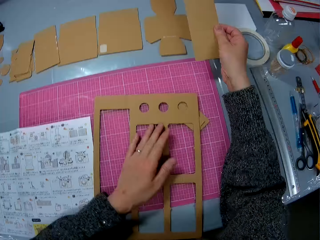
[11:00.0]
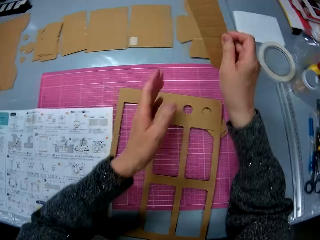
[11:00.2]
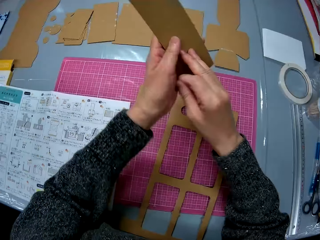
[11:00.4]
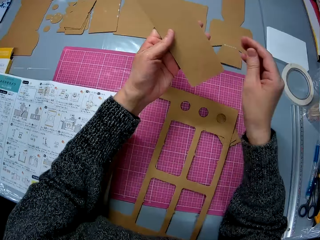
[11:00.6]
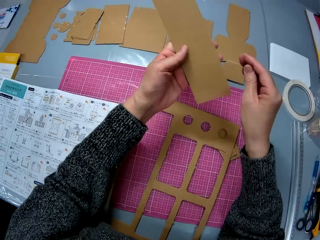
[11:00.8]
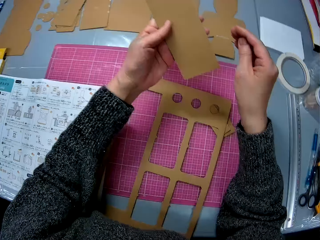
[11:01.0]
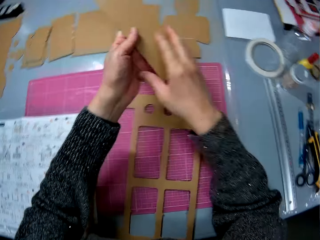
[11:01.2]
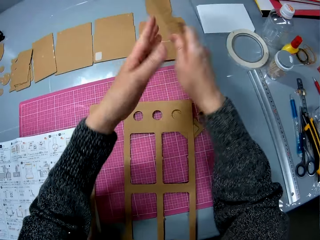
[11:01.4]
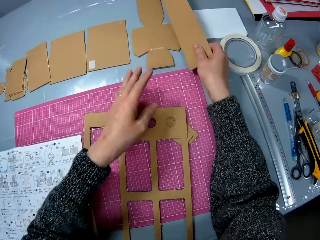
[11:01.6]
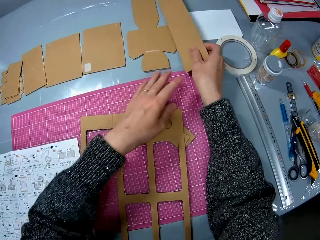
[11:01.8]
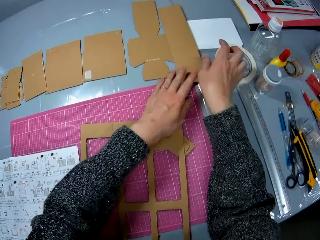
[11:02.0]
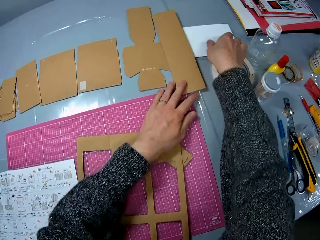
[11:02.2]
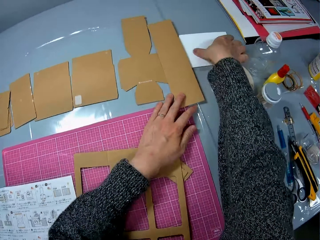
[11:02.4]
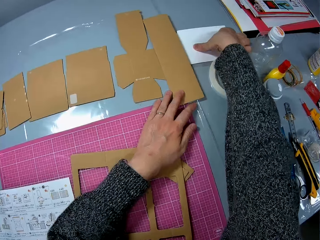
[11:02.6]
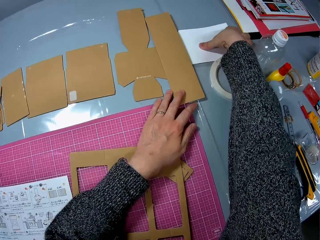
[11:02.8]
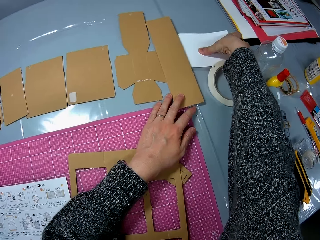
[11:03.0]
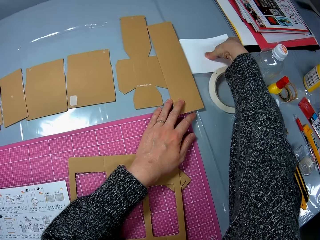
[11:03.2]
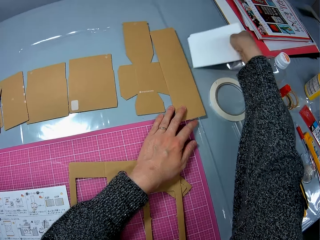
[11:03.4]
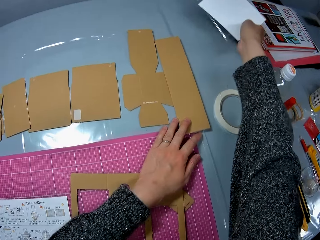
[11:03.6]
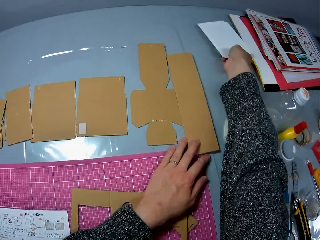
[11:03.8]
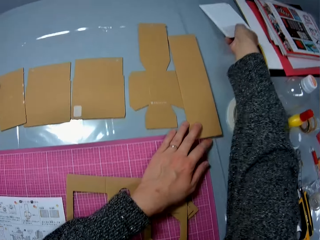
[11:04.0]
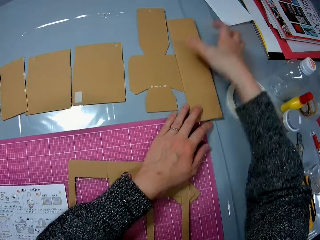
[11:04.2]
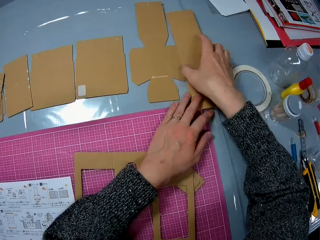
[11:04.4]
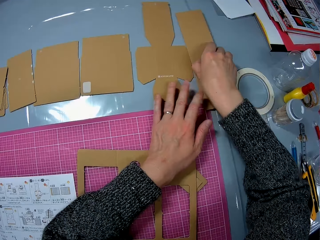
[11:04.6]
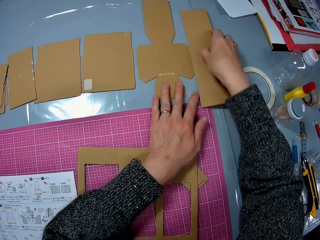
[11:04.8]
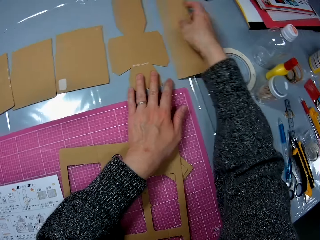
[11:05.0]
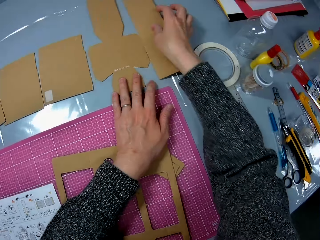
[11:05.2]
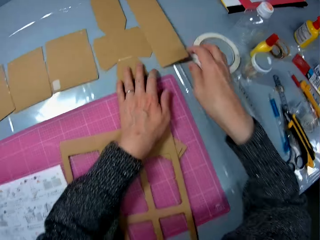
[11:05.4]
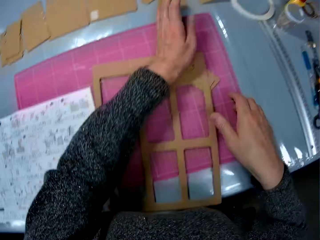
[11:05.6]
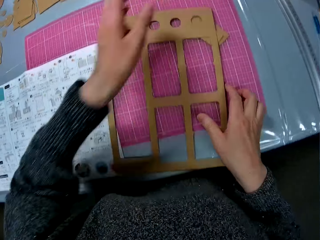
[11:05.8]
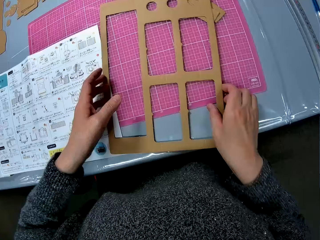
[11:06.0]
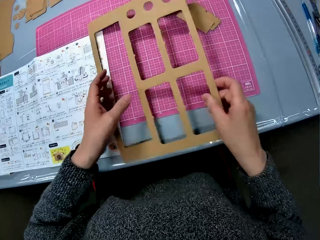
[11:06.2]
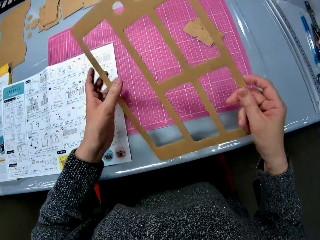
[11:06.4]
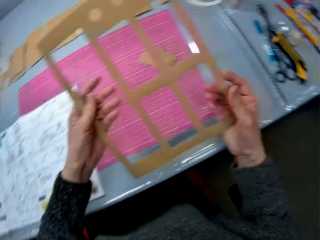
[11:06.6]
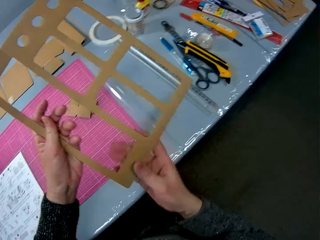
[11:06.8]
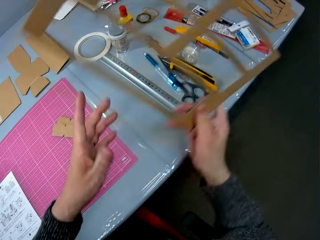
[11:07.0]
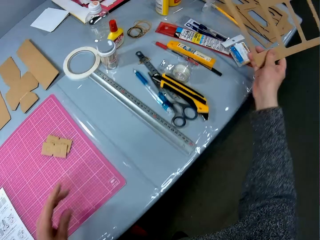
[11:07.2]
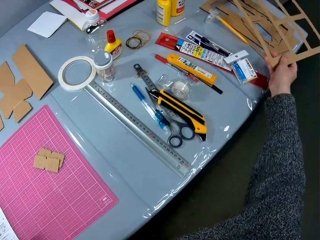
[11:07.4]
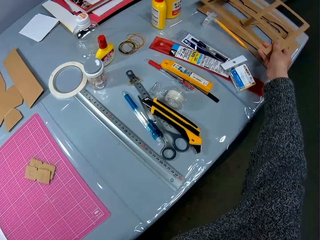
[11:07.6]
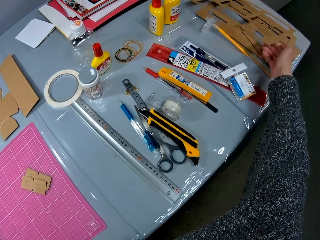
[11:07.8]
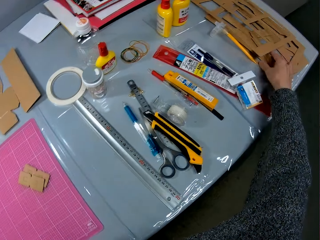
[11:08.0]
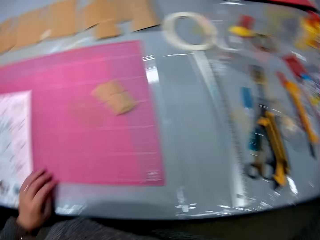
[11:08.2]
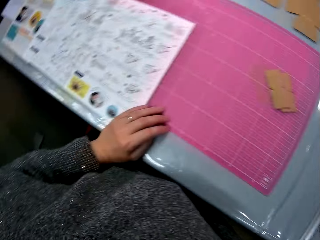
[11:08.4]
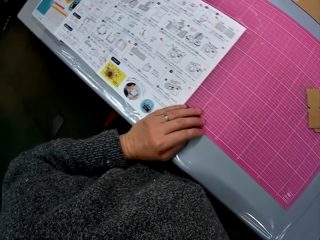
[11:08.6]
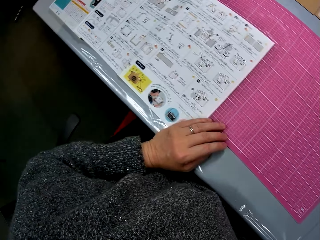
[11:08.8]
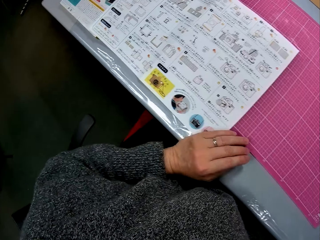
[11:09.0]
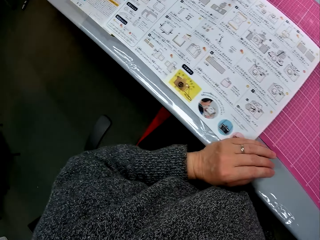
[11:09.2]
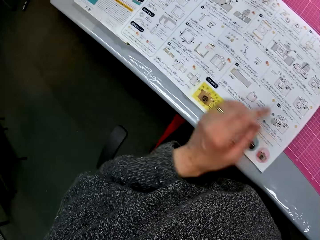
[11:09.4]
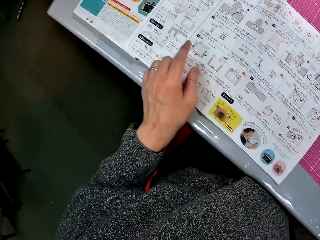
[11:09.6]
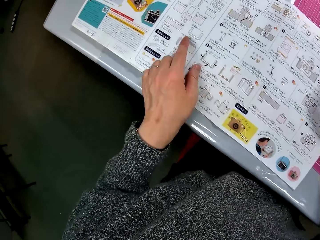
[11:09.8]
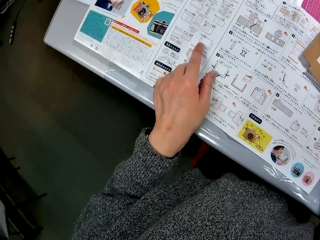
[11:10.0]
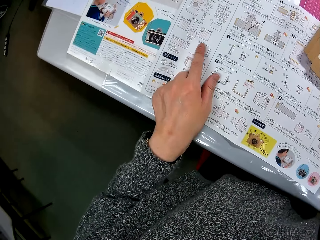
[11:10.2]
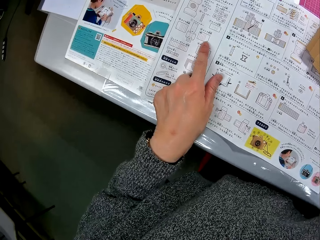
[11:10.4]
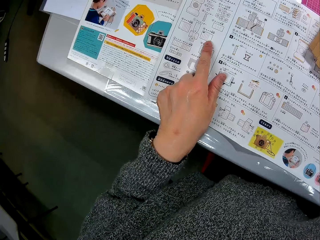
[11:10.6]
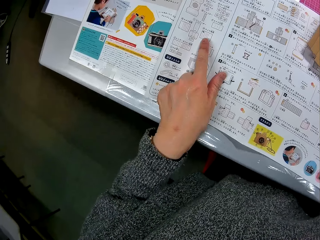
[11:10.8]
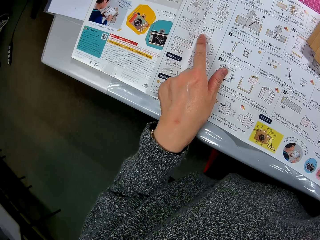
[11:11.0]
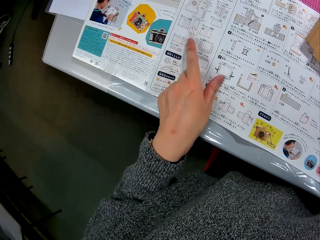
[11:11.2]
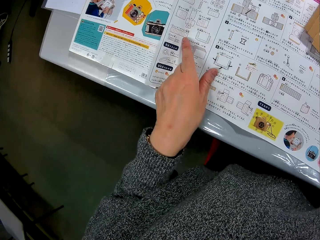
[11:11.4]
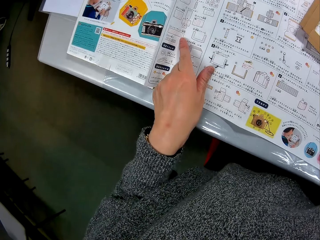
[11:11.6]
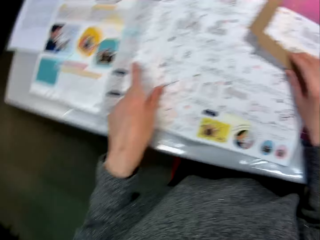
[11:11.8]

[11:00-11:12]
The camera wearer looks at the piece of the cardboard. She turns the cut-out piece of cardboard. She places the cut-out piece of cardboard on the table. She shifts a paper on the table with her right hand. She holds the piece of paper. She touches the cut-out pieces of cardboard with her right hand. She picks up the cardboard. She drops the remaining cardboard on the corner of the table. She picks up a piece of the cardboard. She goes through the manual on the table.

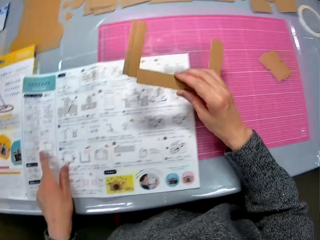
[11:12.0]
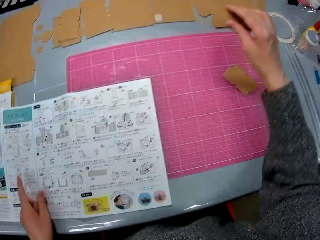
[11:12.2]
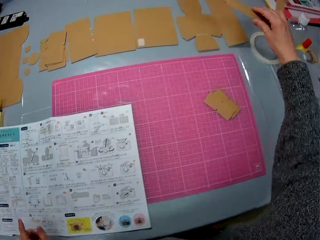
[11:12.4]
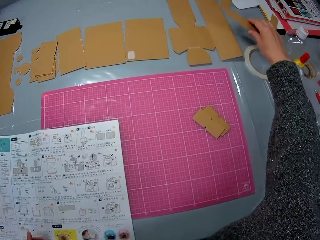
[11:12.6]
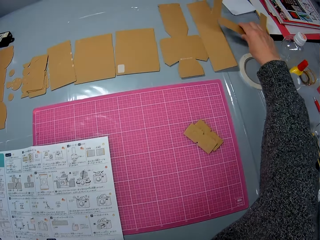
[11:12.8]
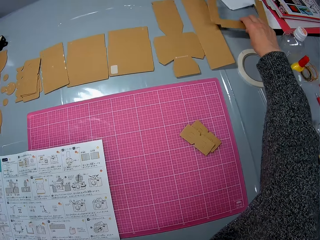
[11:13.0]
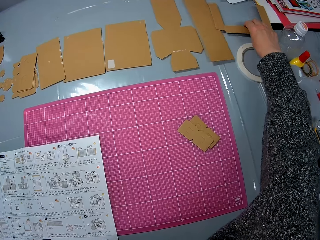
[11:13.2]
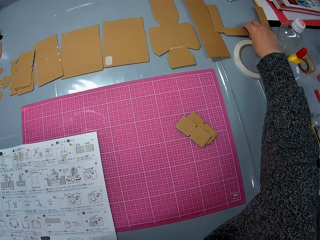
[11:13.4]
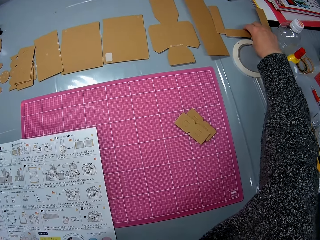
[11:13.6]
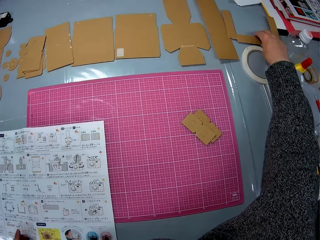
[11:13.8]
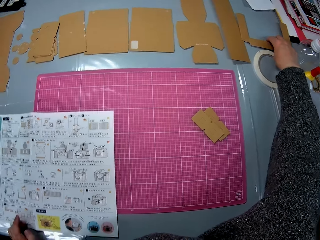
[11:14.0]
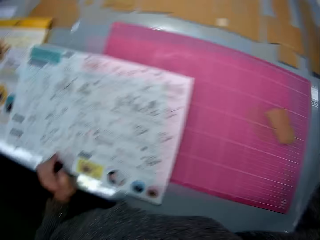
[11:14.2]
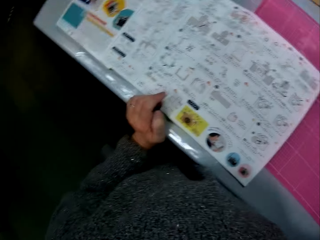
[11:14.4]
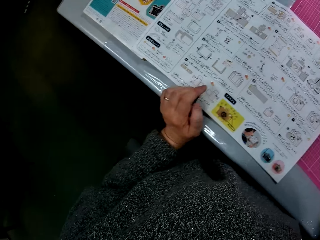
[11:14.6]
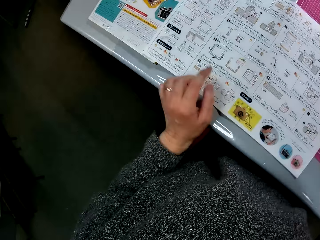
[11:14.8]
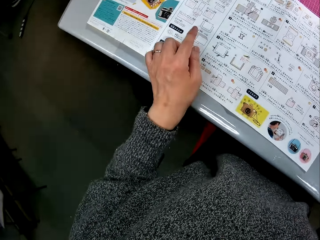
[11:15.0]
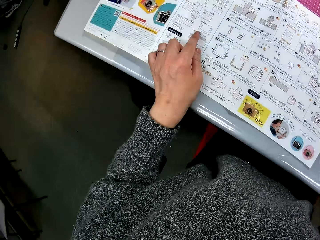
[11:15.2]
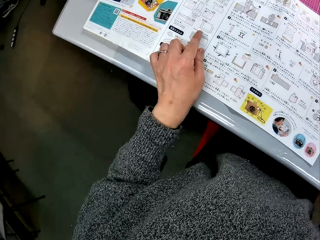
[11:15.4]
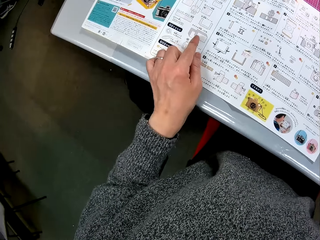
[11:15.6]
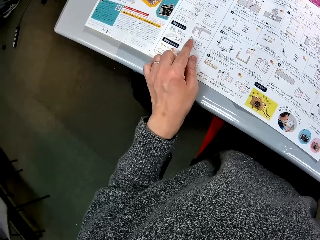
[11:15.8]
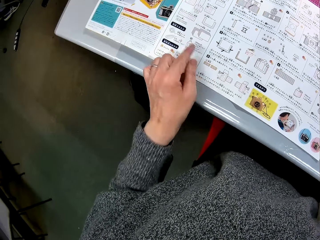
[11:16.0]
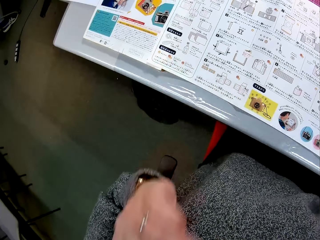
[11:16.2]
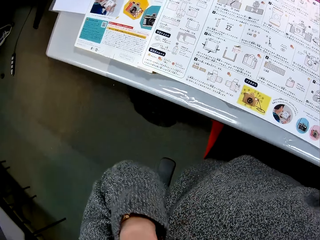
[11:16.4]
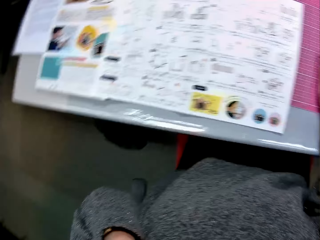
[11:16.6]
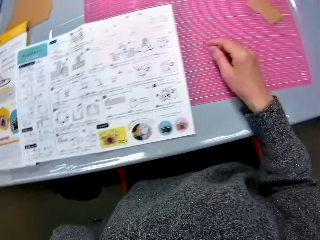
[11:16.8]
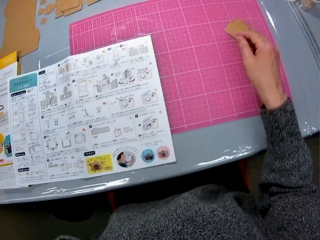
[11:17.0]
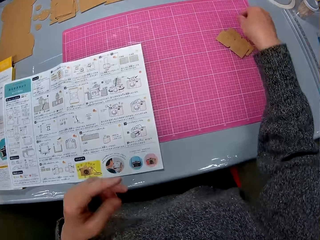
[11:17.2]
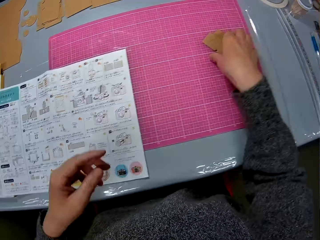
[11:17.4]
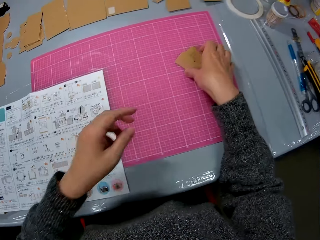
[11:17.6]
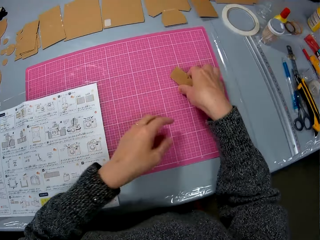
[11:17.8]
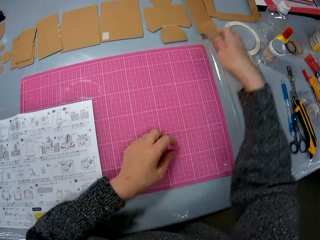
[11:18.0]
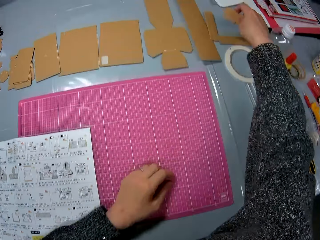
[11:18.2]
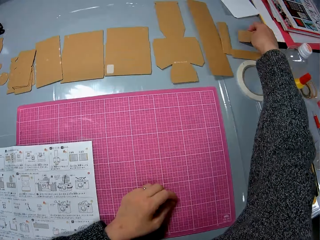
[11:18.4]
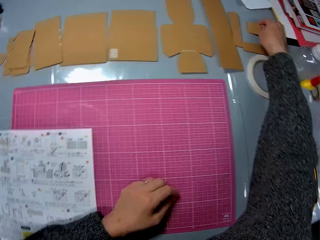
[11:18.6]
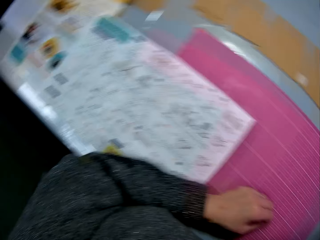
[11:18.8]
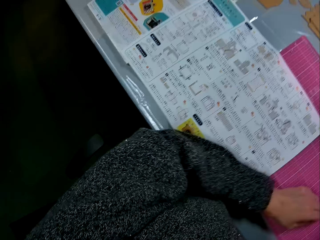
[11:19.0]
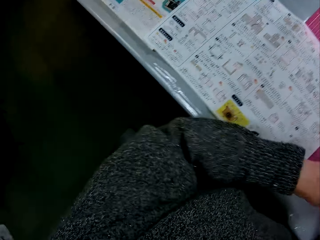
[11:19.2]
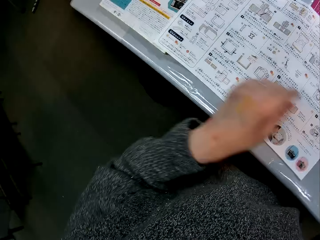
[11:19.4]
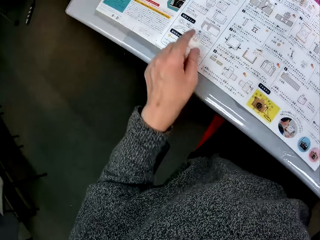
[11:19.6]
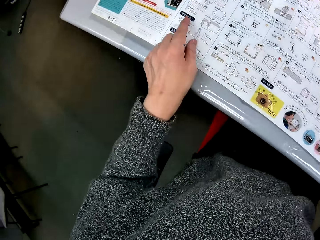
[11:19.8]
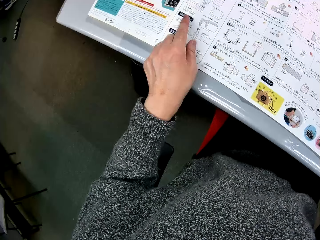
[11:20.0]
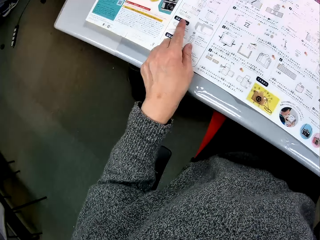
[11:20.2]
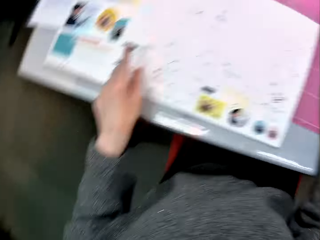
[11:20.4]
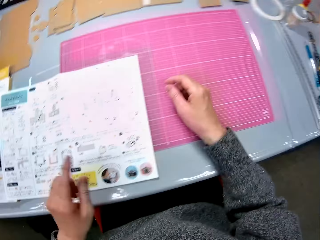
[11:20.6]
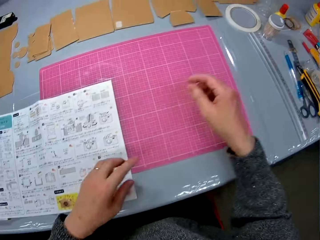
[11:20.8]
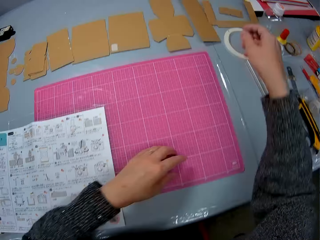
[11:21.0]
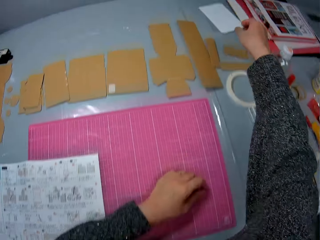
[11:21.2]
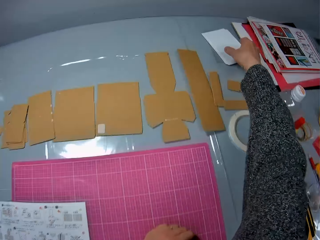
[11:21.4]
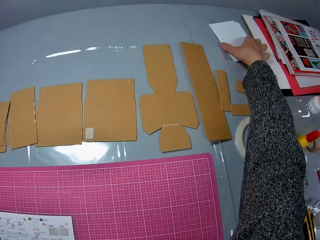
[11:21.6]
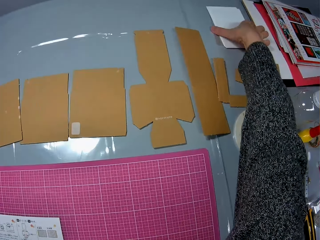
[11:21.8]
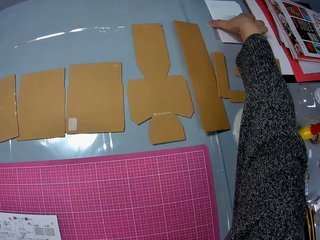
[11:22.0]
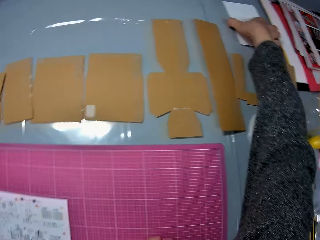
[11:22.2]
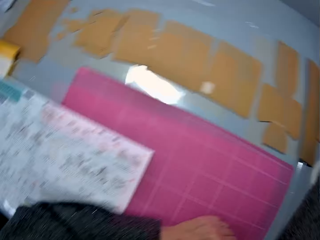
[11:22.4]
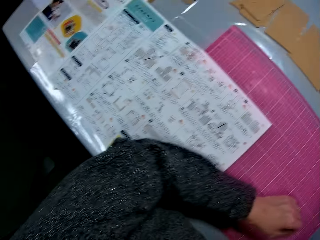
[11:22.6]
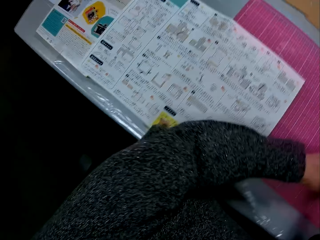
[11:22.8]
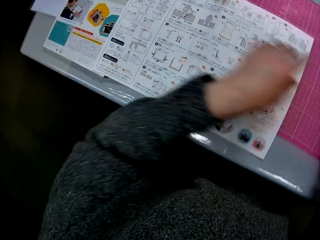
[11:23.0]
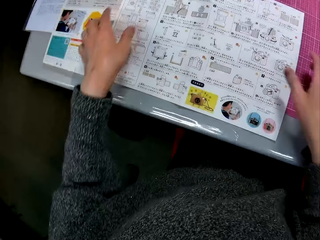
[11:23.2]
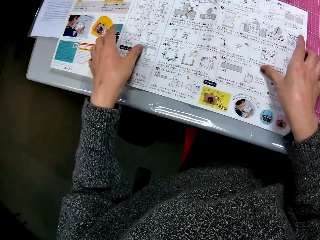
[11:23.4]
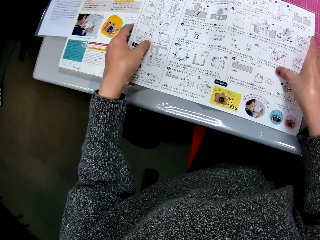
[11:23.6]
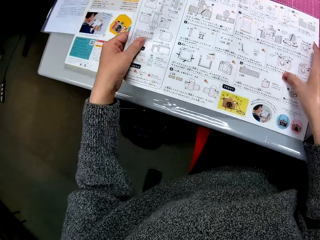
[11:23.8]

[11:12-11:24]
The camera wearer drops a piece of cardboard on the table. She goes through the manual on the table. She touches her face. She picks up a piece of the cardboard. She drops the cut-out piece of cardboard at the corner of the table. She goes through the manual on the table. She holds a white piece of paper. She touches the paper on the table with her right hand.
